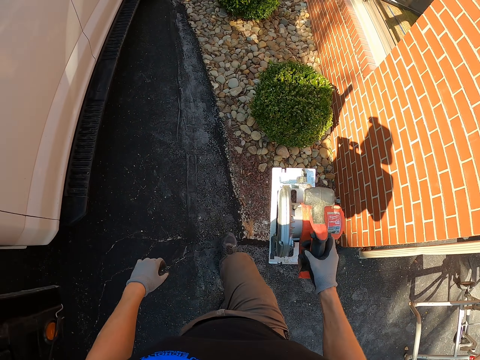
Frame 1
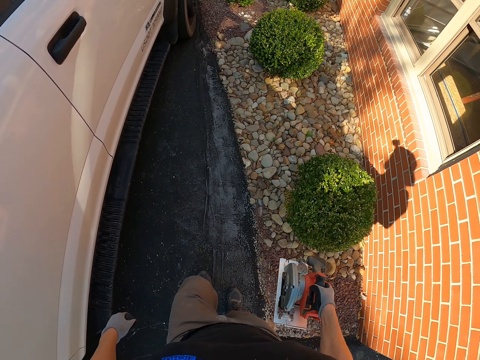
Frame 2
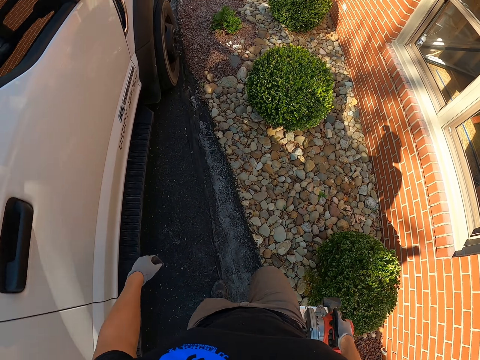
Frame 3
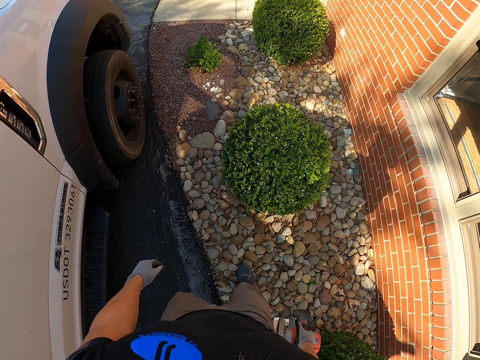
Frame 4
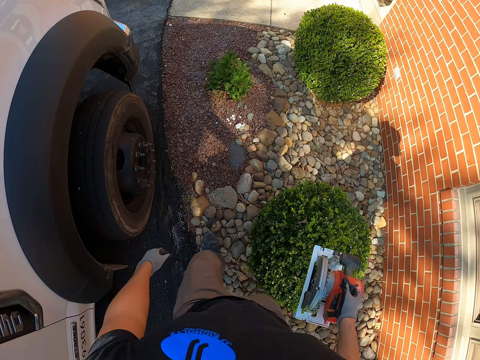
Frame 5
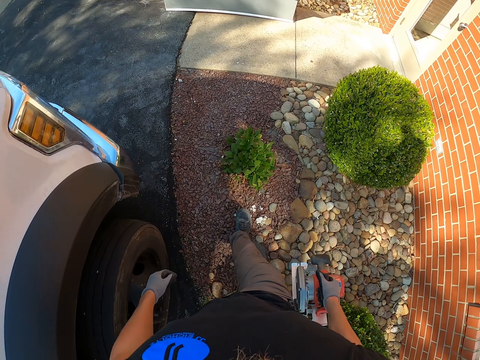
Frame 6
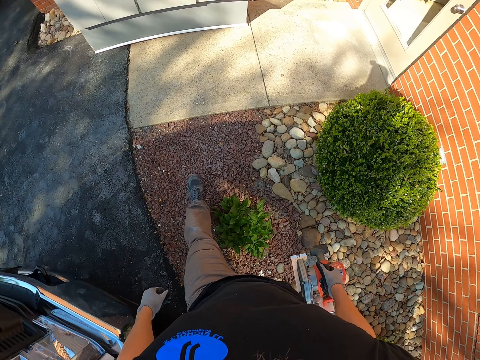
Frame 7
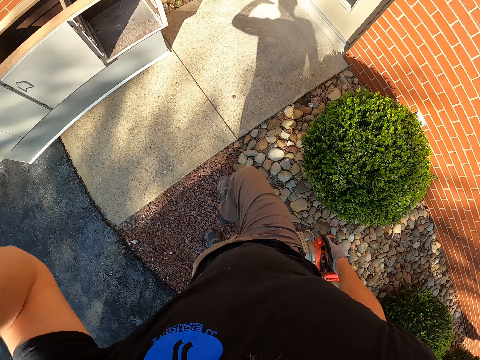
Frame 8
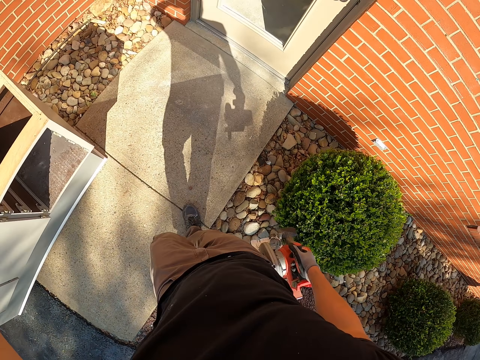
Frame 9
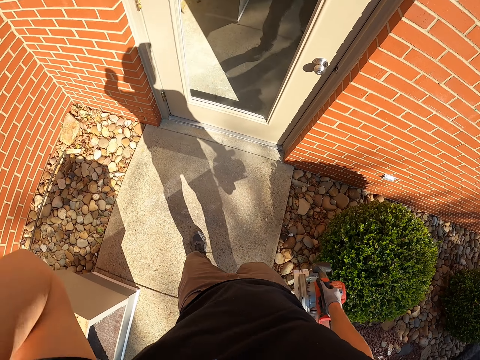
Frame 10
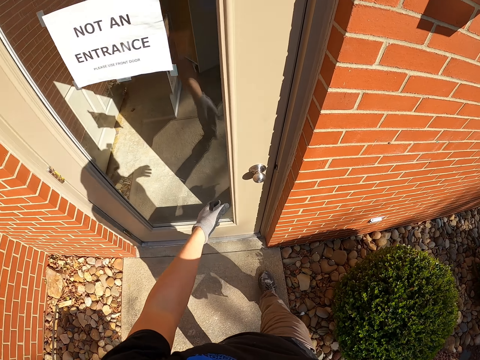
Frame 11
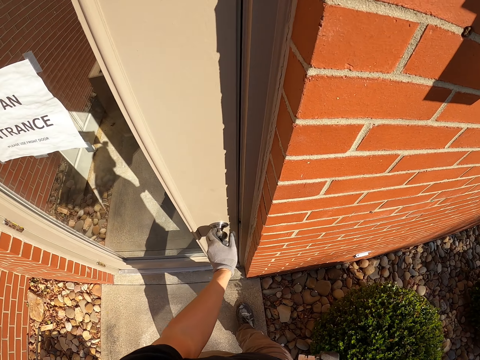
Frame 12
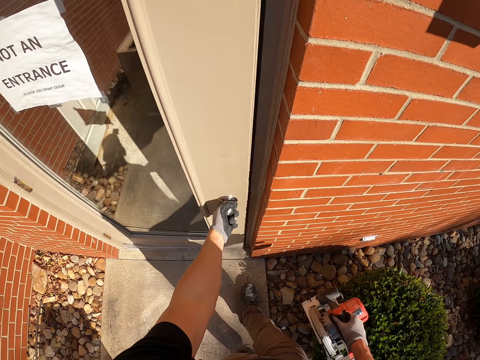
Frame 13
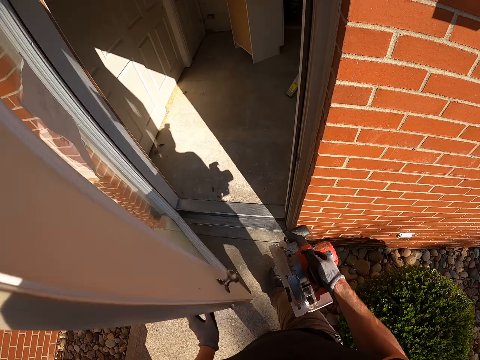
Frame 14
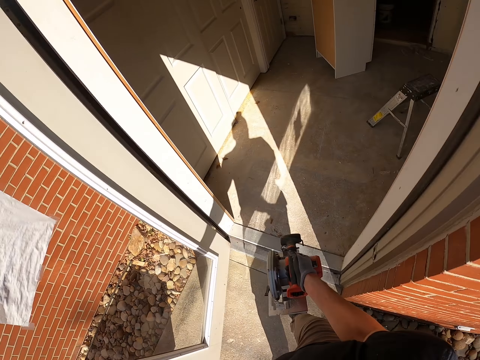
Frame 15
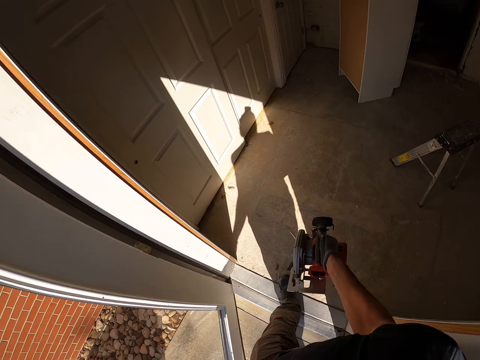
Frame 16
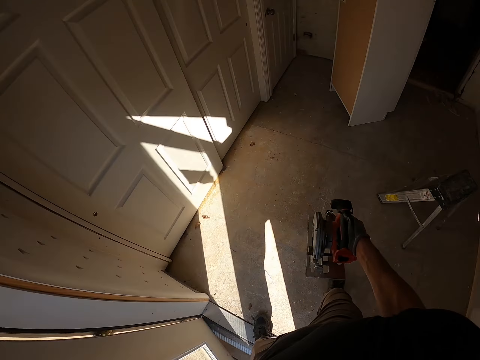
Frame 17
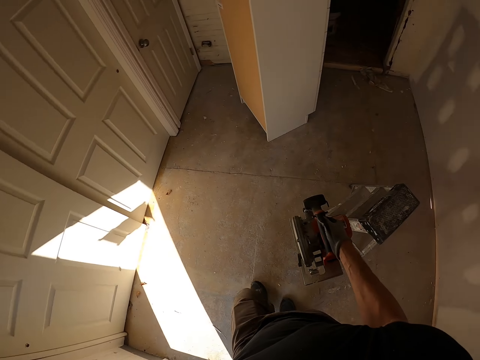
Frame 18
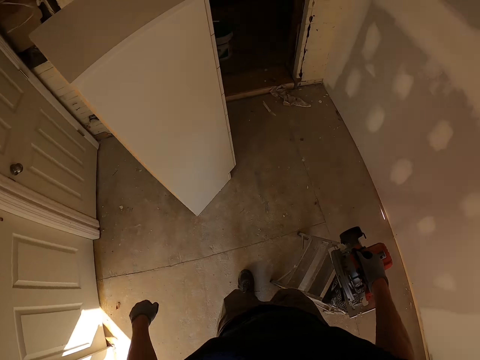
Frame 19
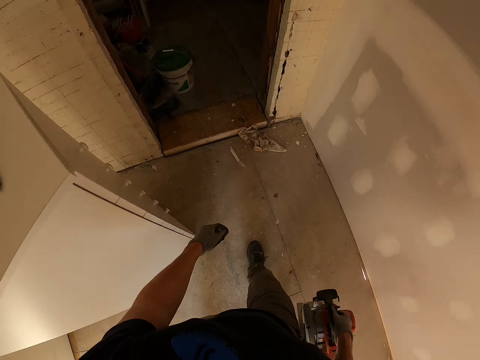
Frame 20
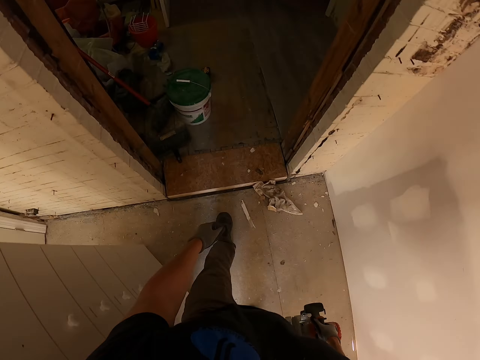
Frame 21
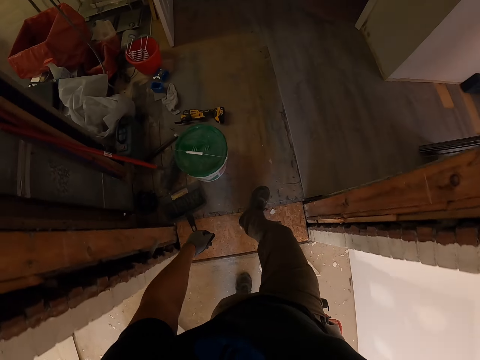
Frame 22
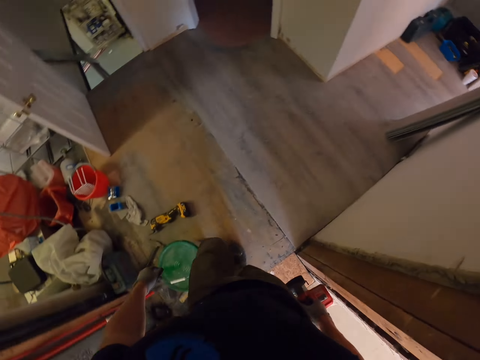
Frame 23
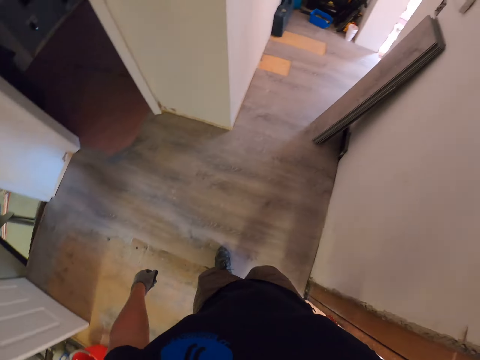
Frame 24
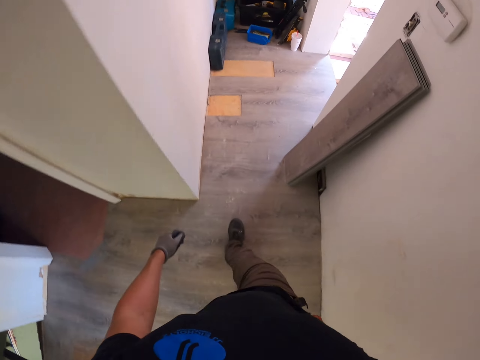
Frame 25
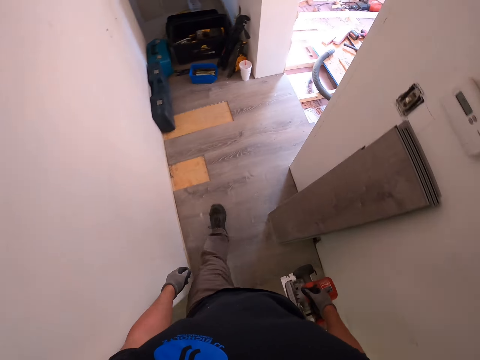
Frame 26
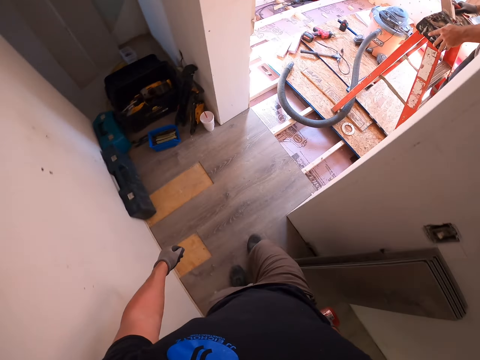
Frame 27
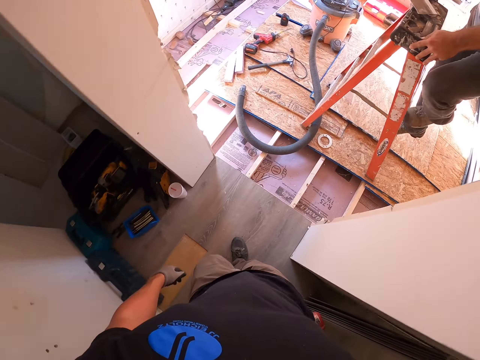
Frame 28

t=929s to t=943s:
The camera wearer walks around the compound. He touches his head. He moves the hand. He opens the door. He closes the door. He walks around the house.

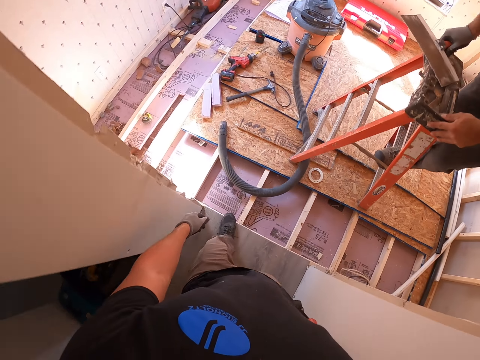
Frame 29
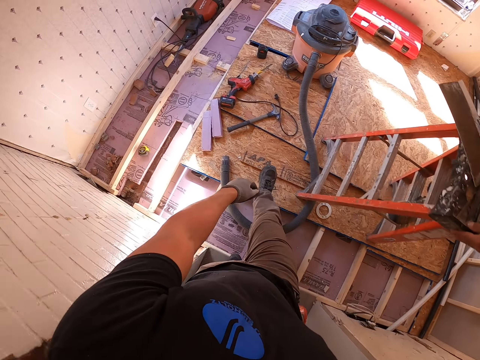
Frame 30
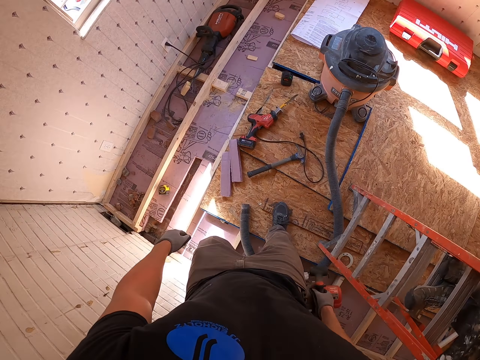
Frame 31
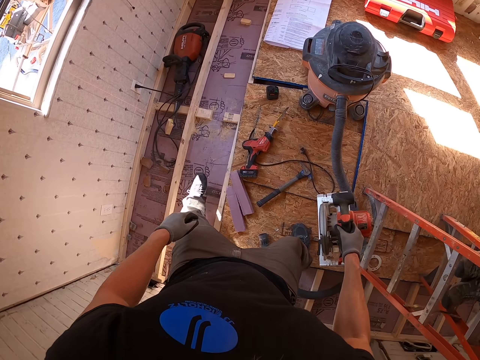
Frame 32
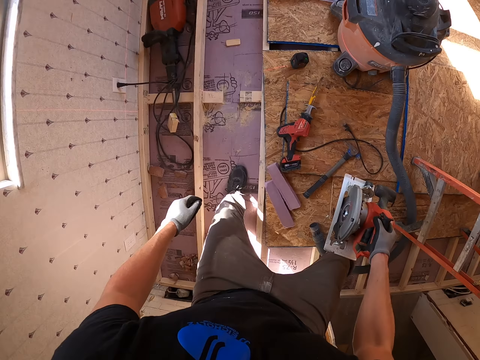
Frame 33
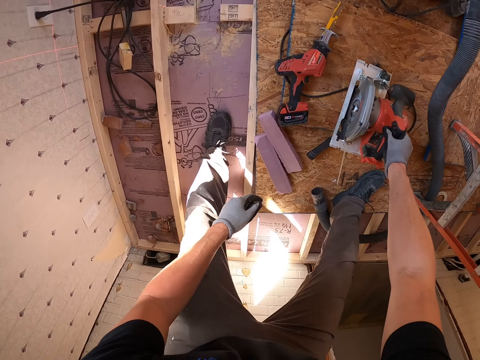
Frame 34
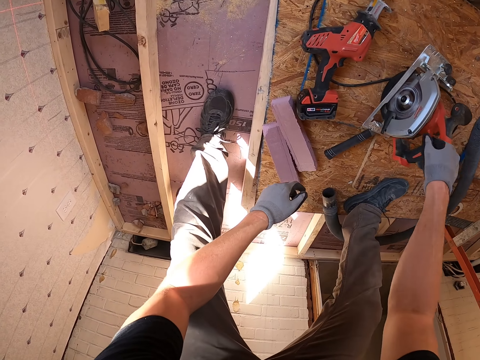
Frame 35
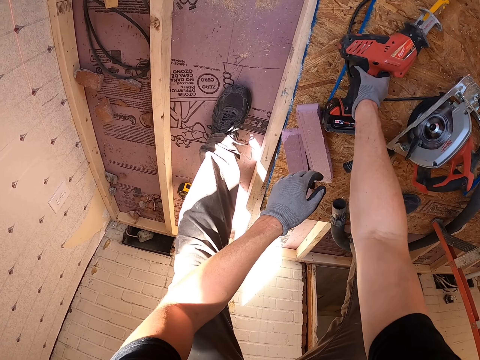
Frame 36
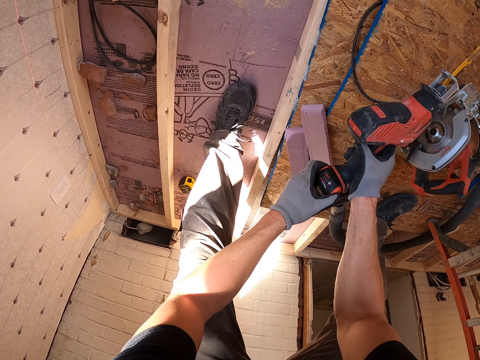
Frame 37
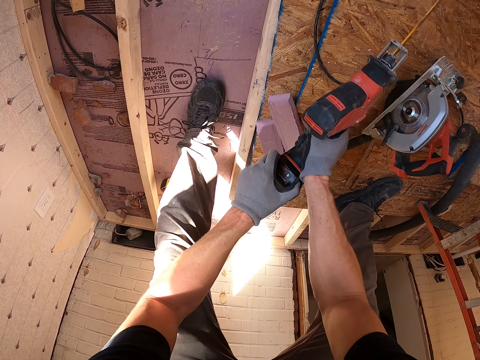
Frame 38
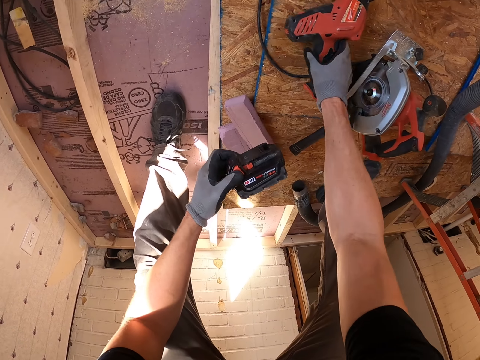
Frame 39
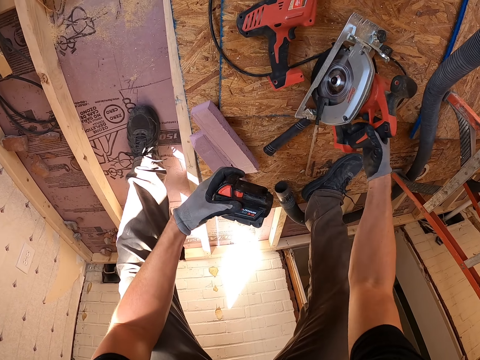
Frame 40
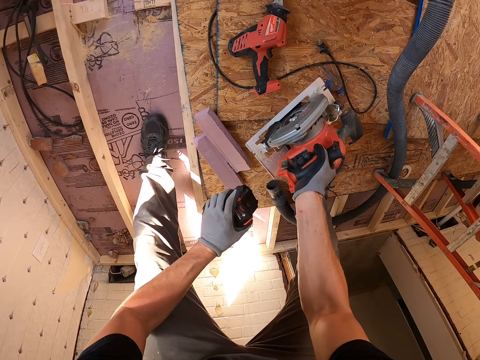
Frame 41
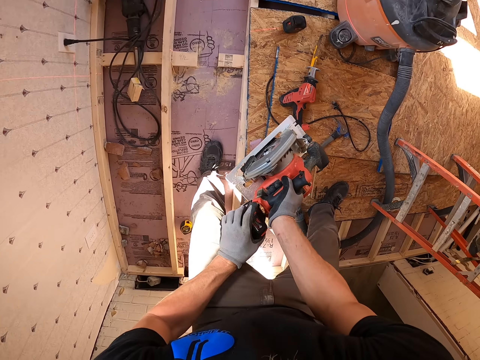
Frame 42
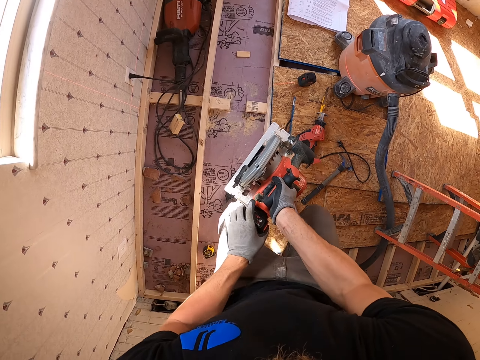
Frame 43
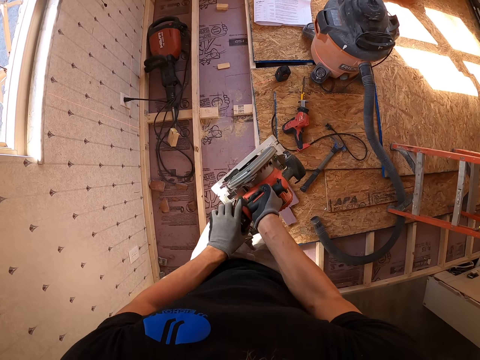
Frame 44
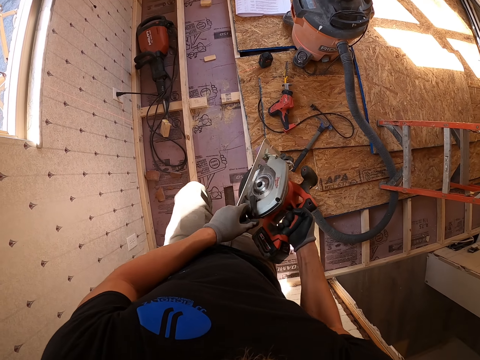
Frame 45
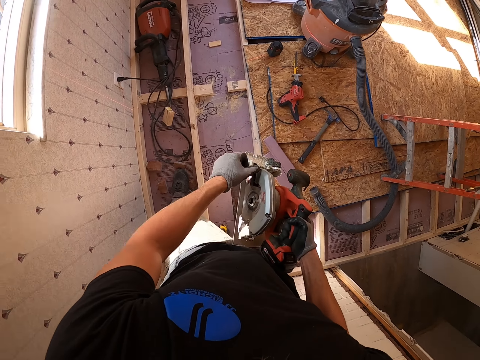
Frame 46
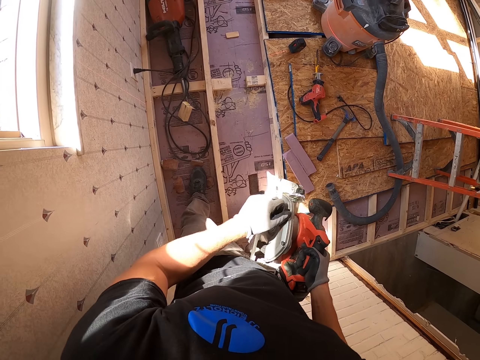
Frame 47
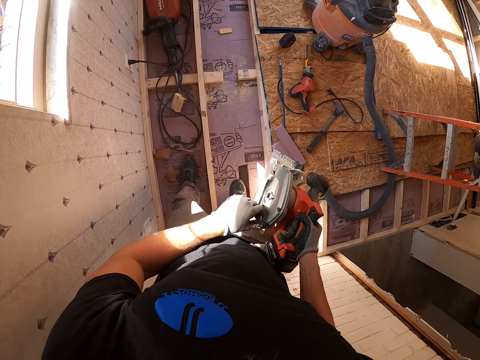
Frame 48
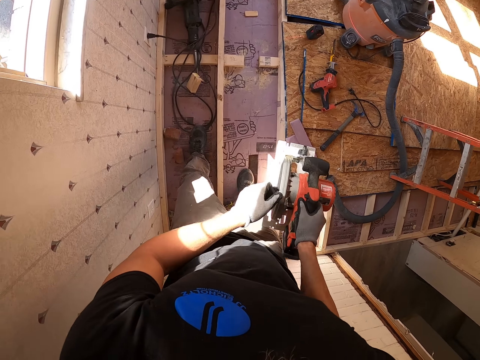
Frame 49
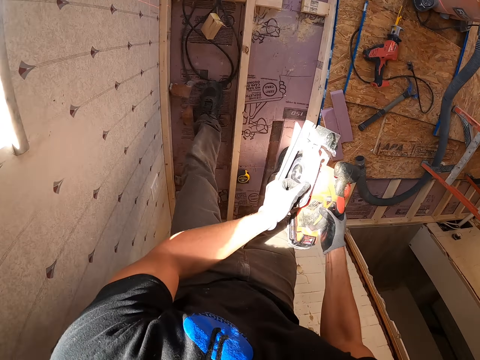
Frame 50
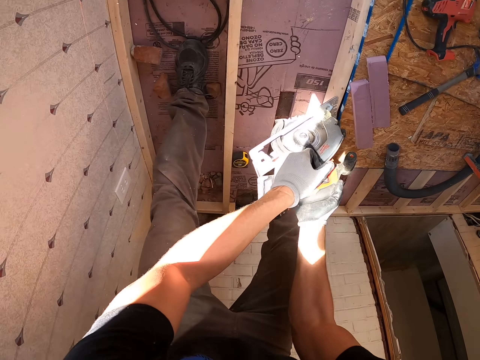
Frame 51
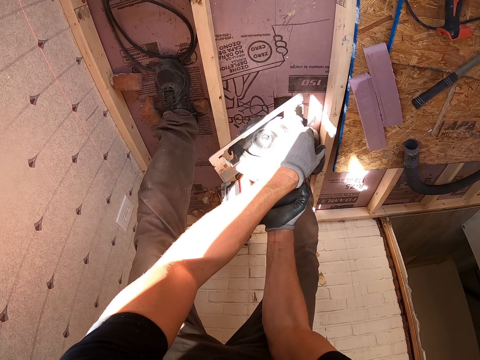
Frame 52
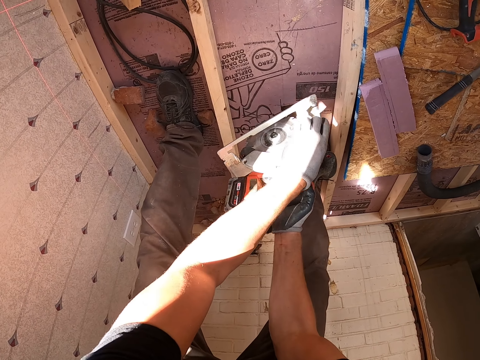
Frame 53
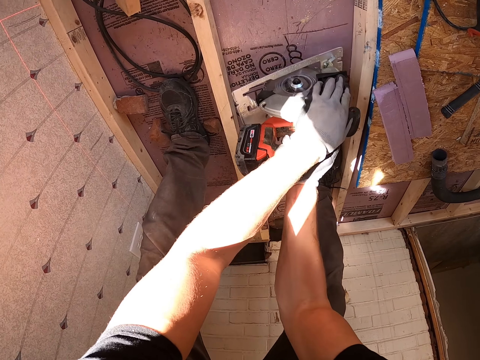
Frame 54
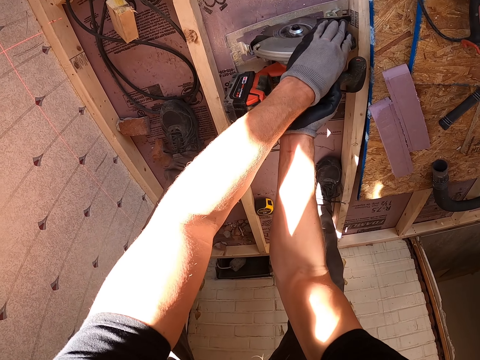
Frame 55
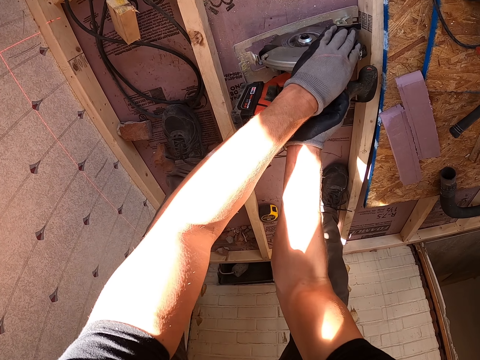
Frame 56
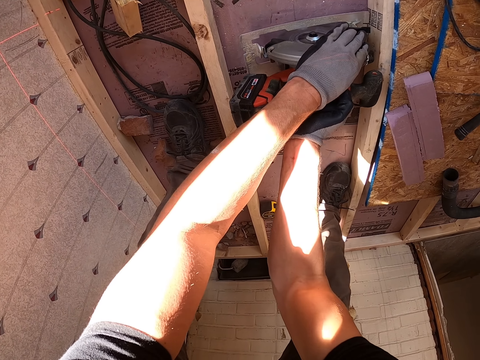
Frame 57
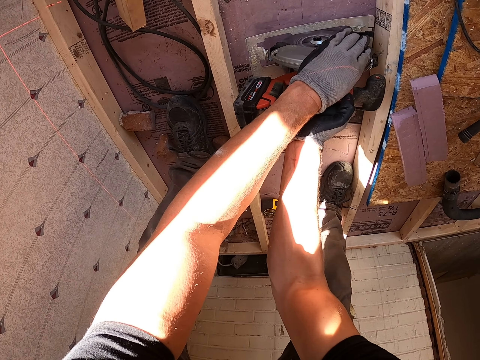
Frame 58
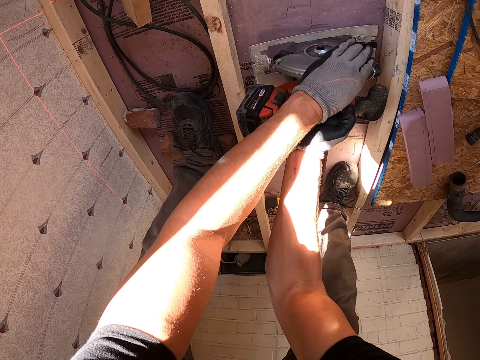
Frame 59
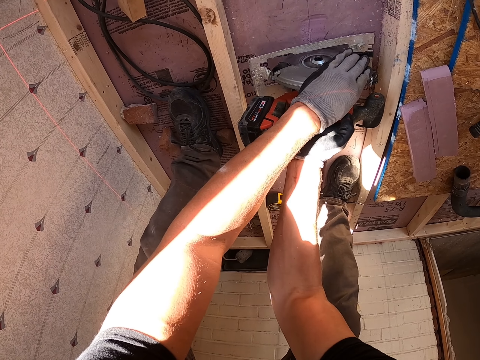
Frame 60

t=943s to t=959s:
The camera wearer puts the wood cutter or driller on the ground. They pick up the wood cutter. They fix the driller. They put the batteries in the wood cutter. They drill the wood. They cut the wood with the wood cutter.
